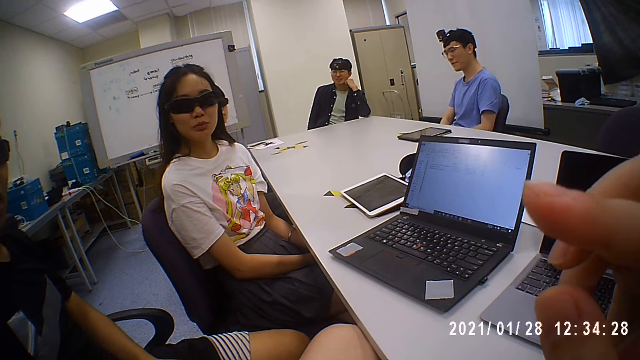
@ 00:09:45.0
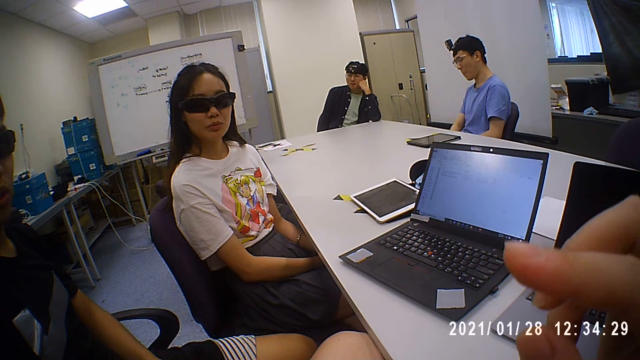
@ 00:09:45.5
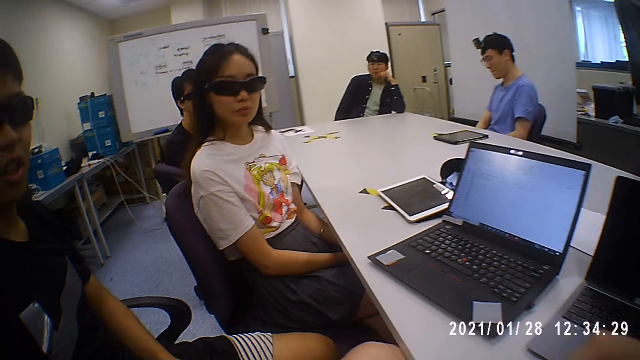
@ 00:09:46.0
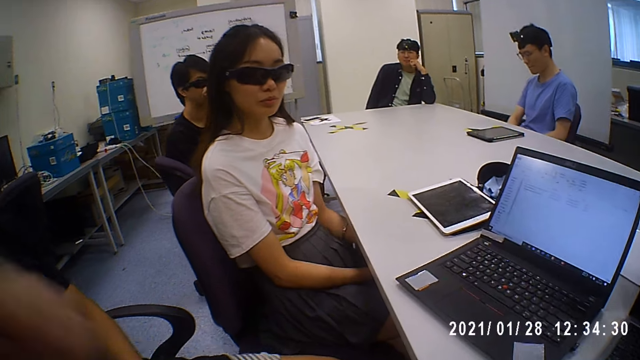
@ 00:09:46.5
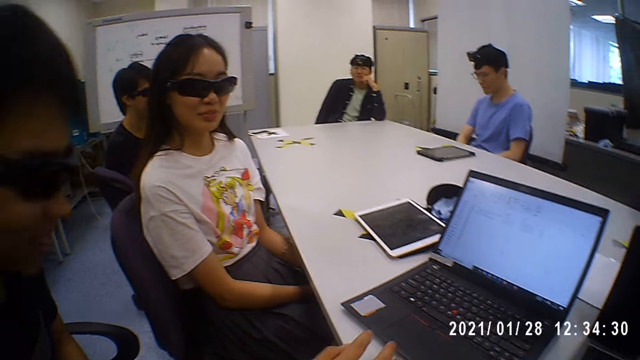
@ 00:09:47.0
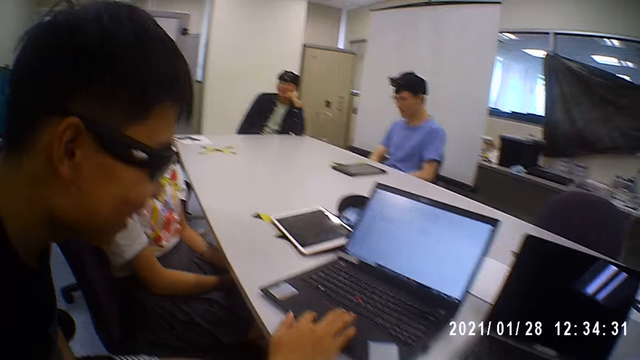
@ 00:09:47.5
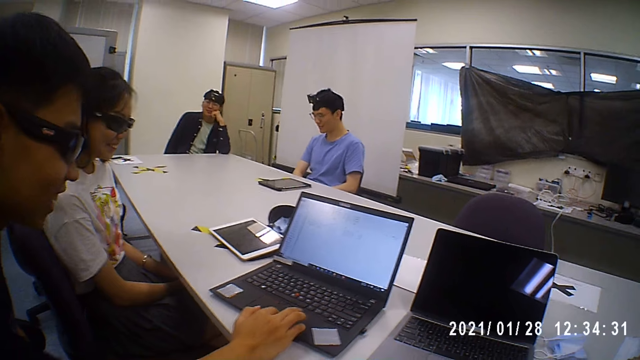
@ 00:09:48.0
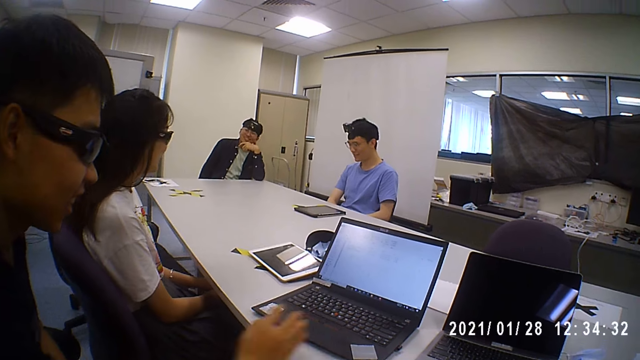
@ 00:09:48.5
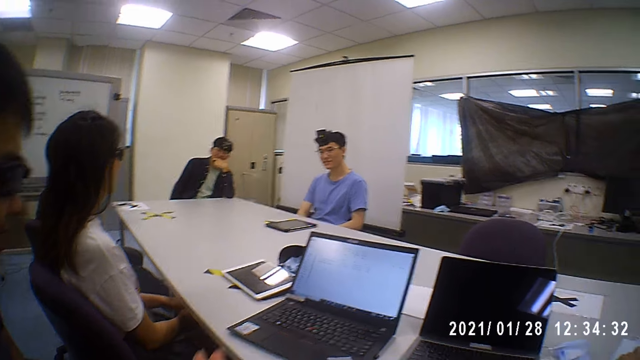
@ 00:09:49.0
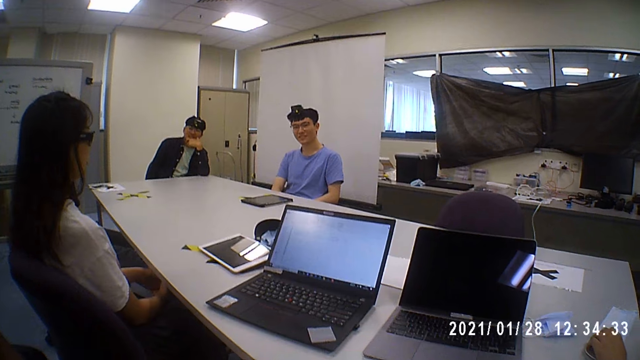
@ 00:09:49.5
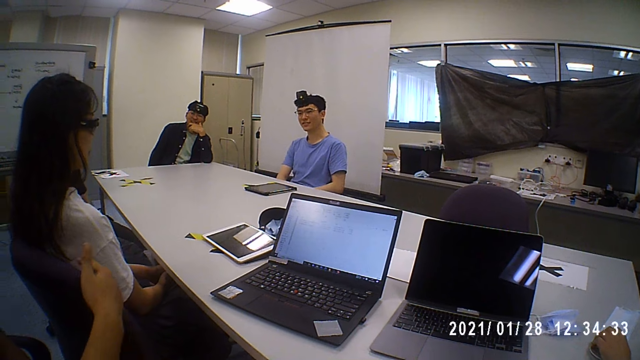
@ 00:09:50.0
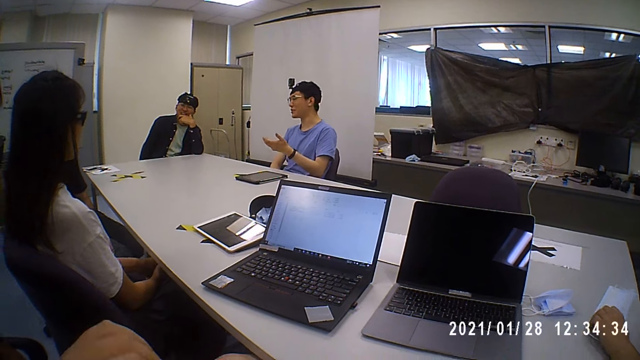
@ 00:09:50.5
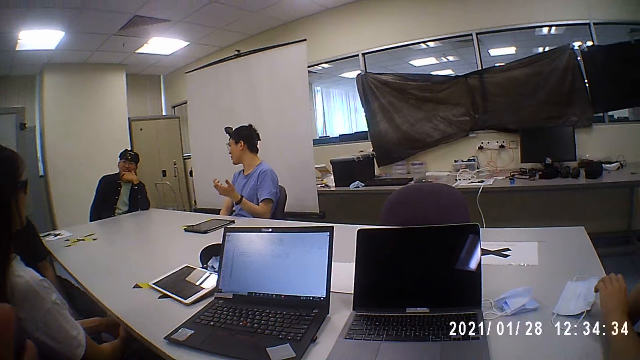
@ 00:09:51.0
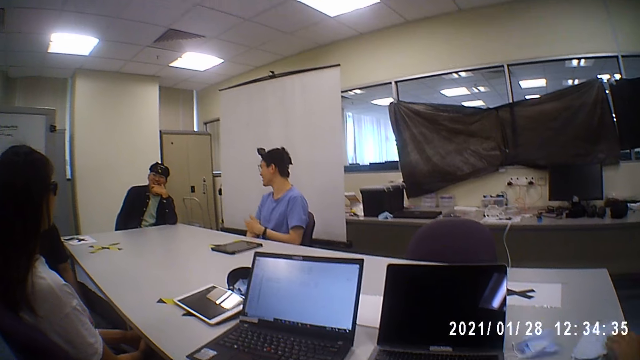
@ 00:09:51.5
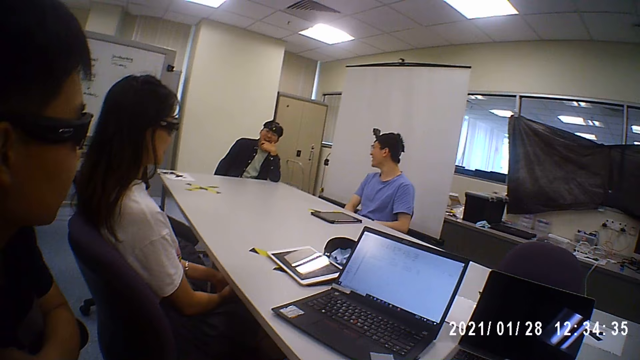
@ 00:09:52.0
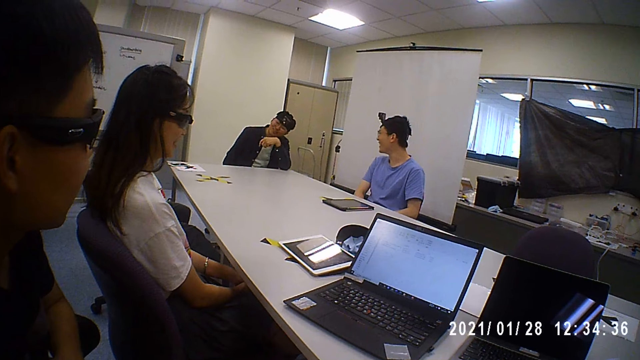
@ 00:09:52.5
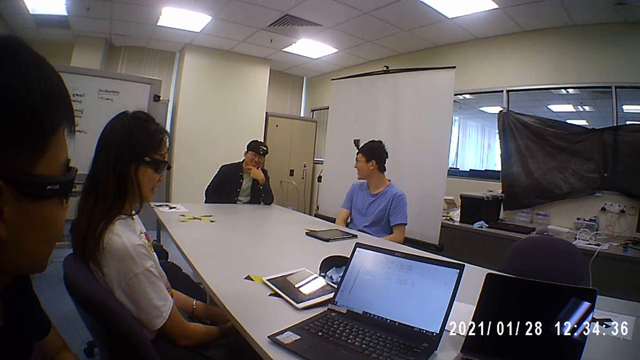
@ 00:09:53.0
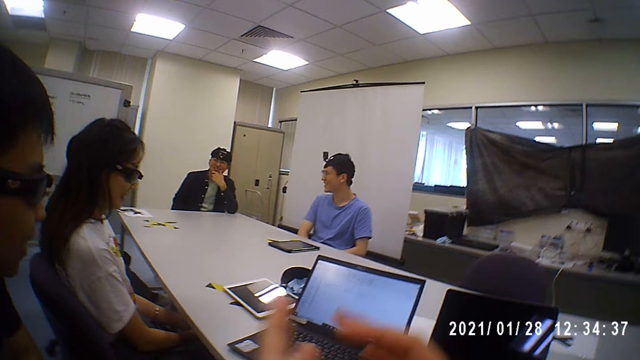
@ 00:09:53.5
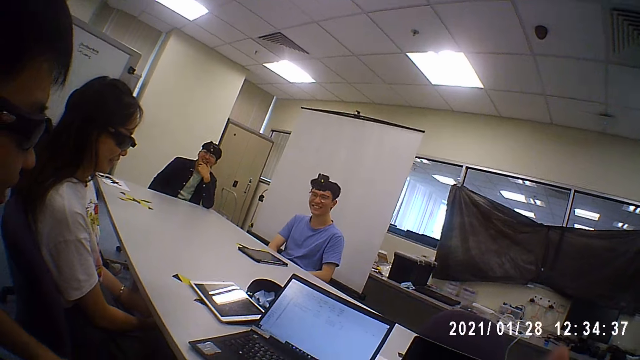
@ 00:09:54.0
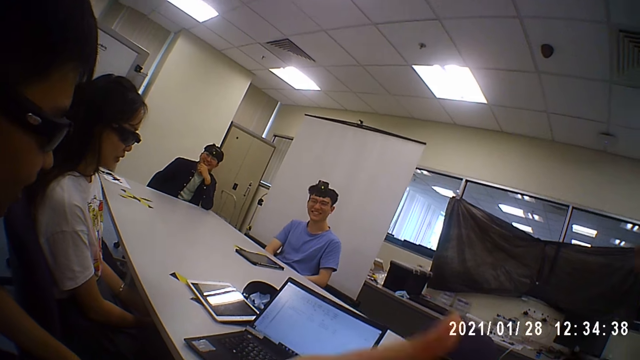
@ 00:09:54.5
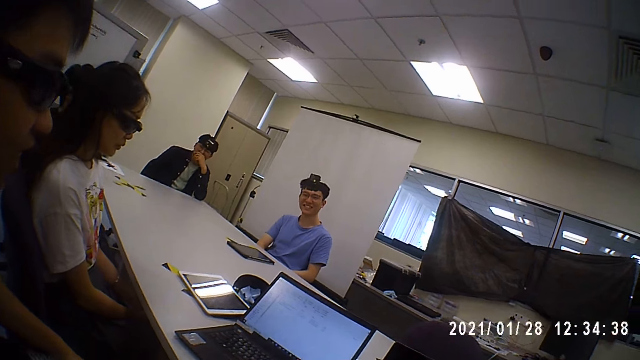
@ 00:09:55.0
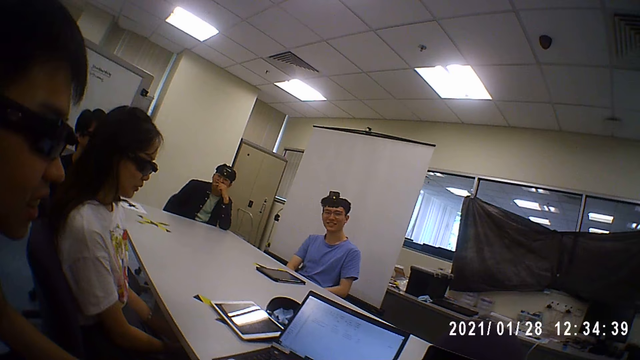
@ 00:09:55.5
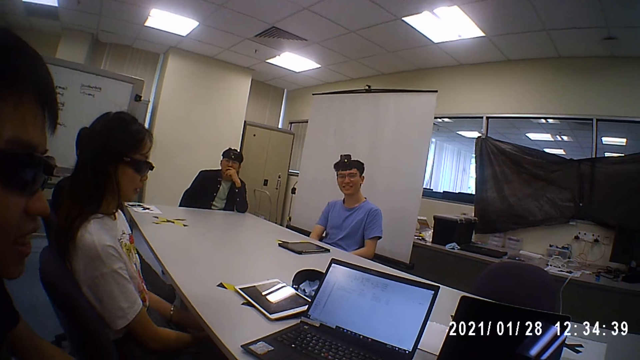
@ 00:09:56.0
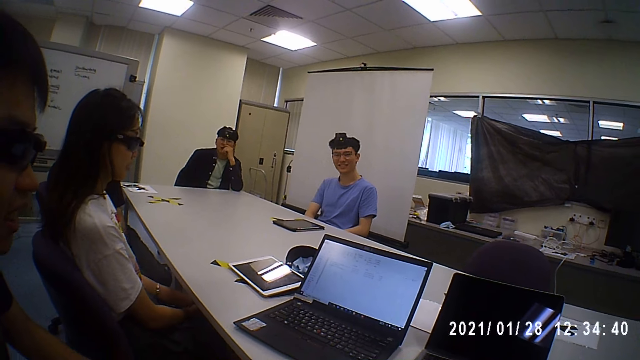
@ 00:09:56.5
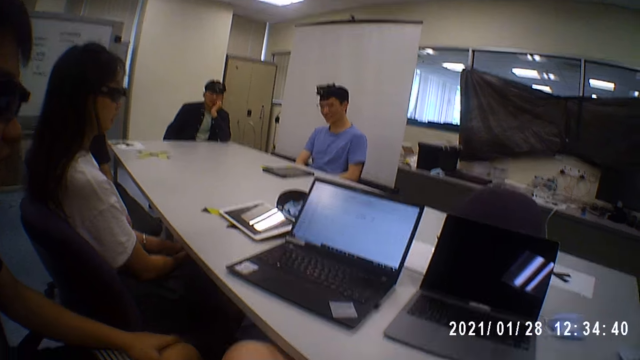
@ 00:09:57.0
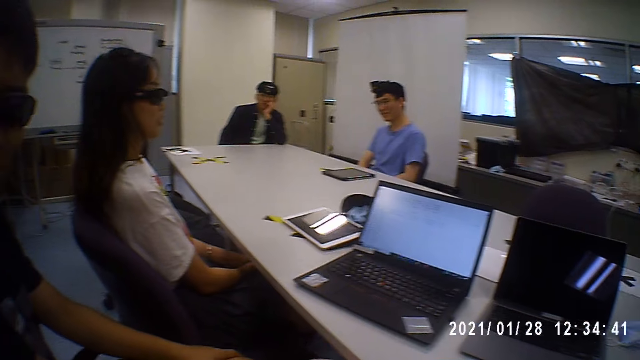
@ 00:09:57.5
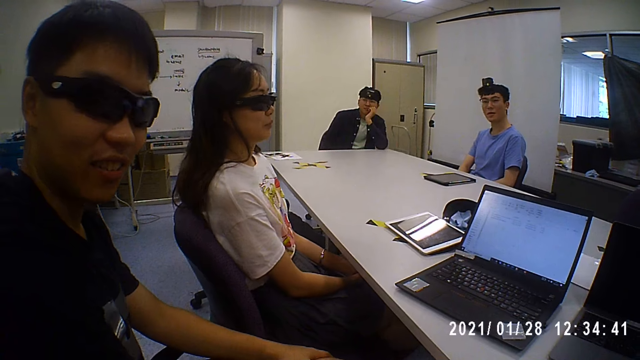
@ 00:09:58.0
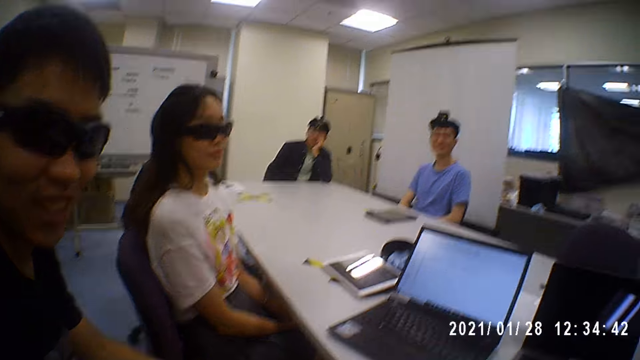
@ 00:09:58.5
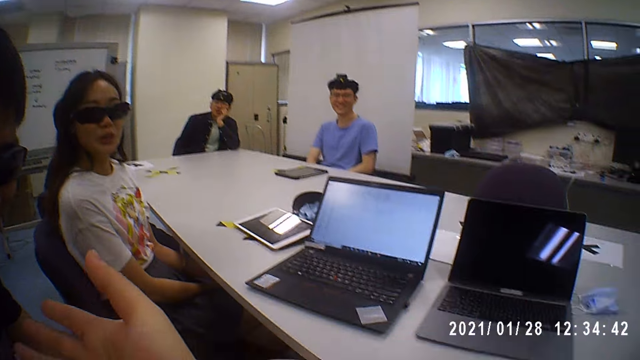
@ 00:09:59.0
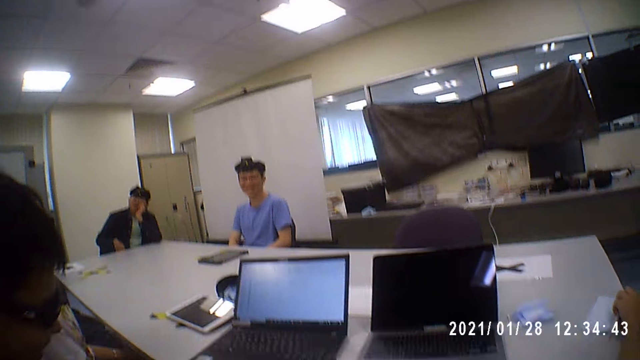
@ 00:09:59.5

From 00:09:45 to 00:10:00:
The man rests his head on his left hand. Another man operates a laptop on the table with his right hand. The camera wearer talks to colleagues. They converse with the group of people. The second man interacts with the camera wearer.

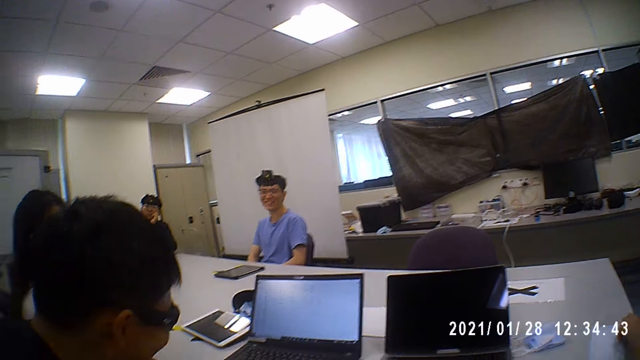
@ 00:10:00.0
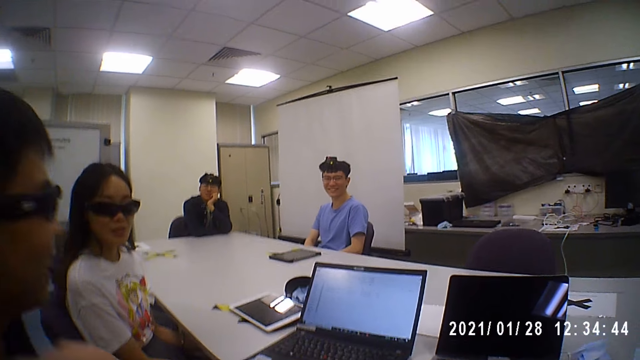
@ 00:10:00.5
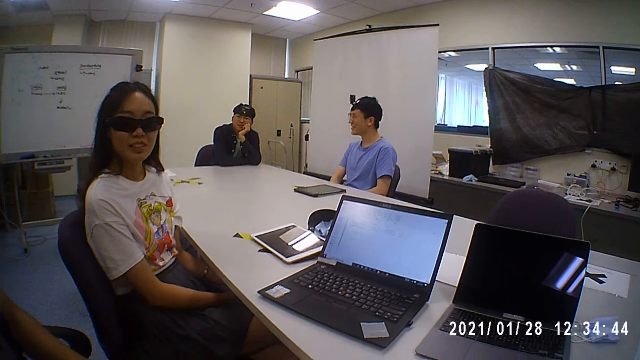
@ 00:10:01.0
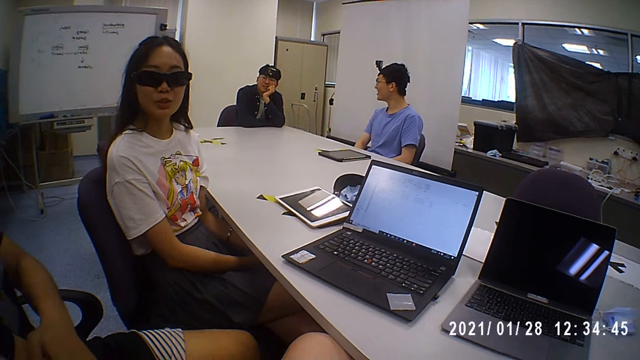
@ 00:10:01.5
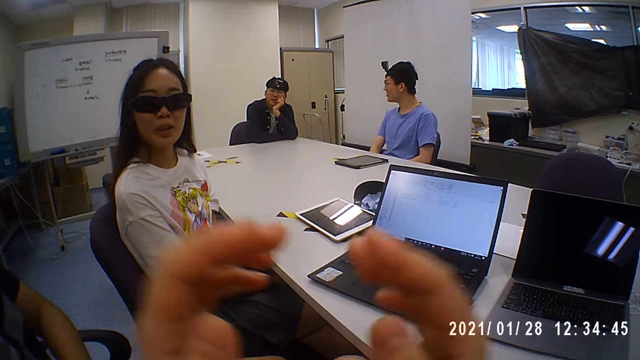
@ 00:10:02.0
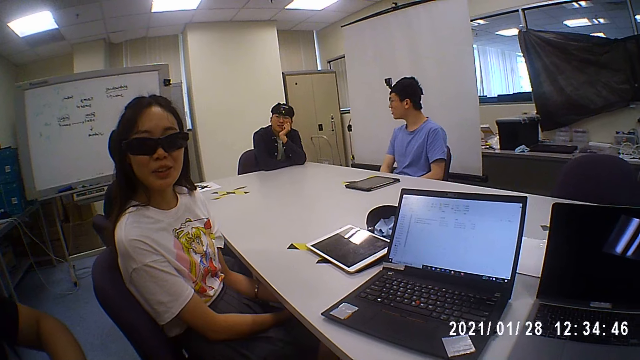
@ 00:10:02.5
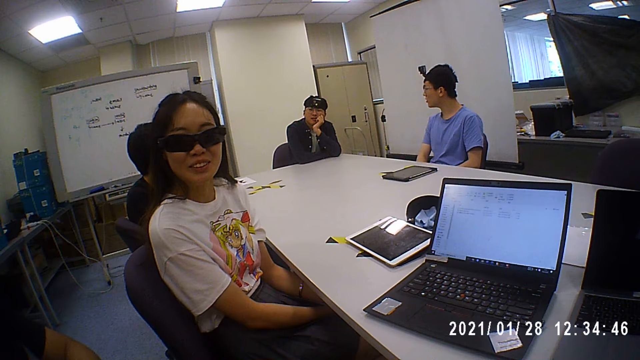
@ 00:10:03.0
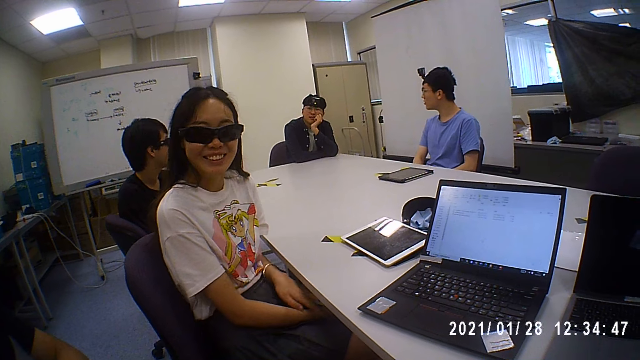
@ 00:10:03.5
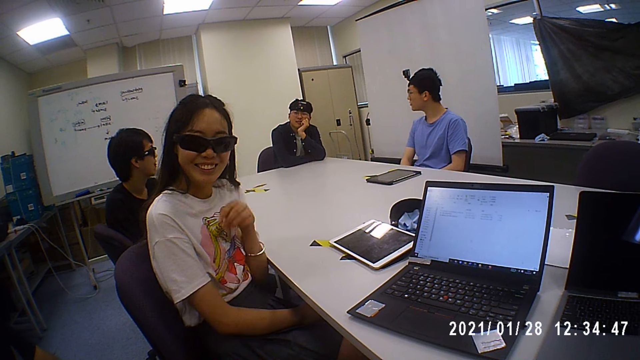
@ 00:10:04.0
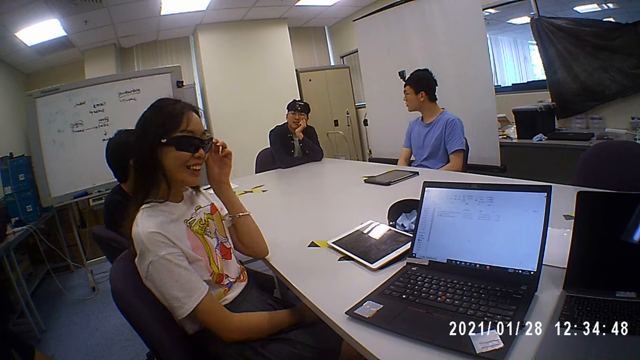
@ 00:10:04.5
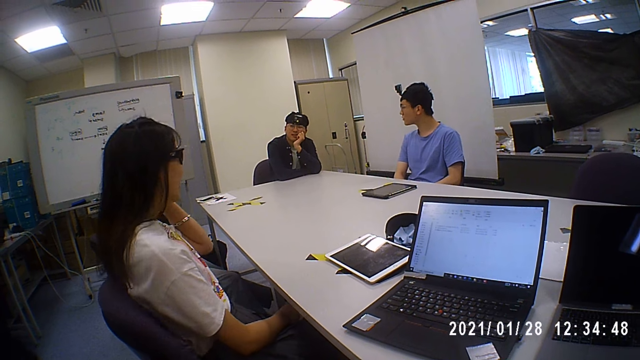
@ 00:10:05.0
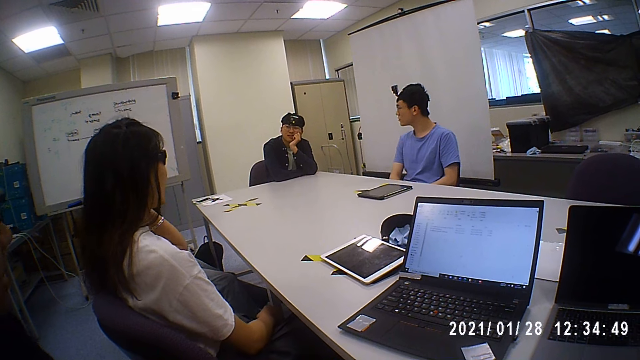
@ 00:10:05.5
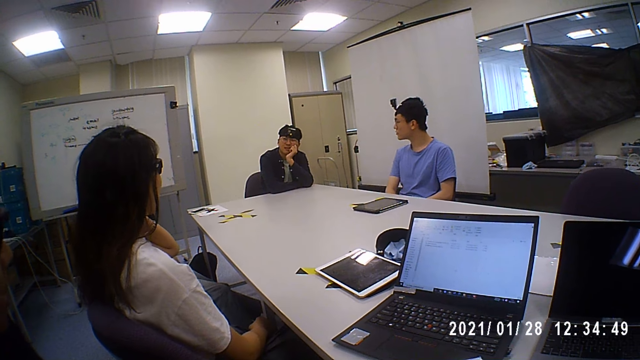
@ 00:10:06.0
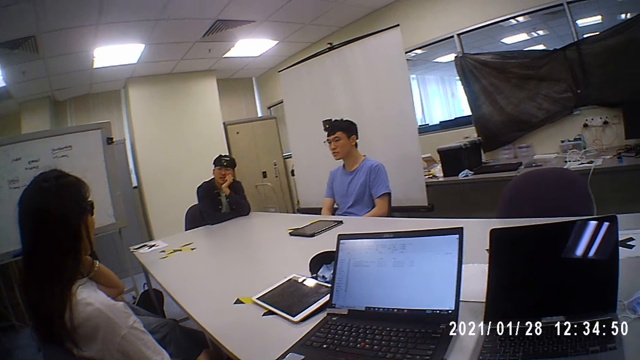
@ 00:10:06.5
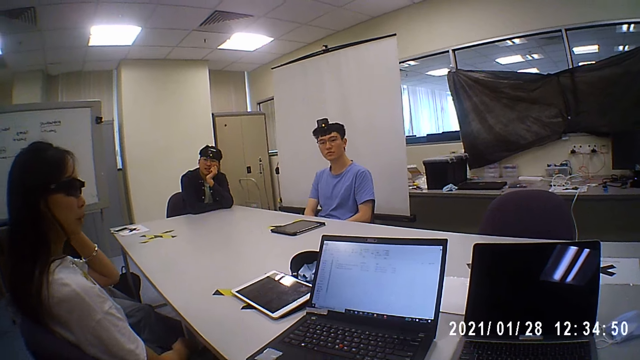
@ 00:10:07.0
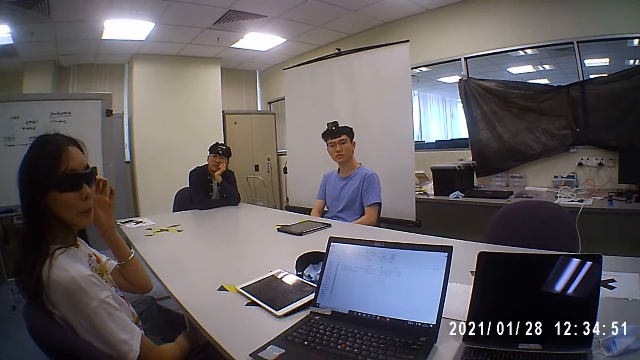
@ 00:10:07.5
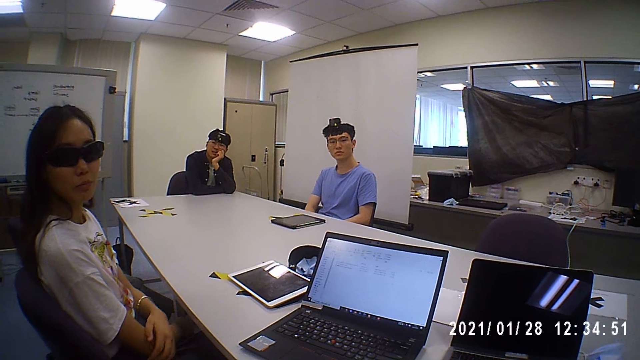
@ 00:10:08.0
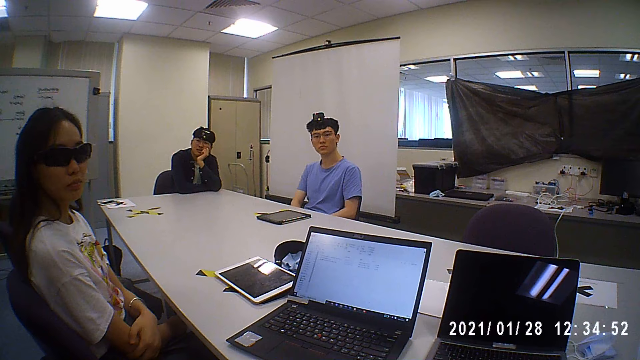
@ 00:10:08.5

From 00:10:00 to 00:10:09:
A woman talks to the camera wearer. The woman adjusts the pair of sunglasses on her face with her left hand. The camera wearer talks to colleagues.
